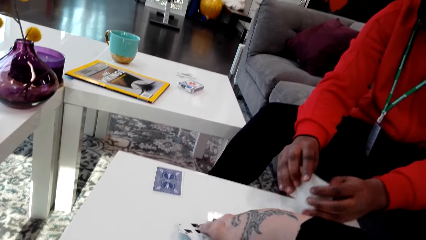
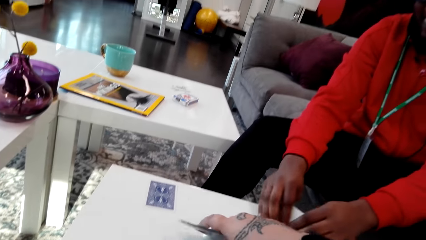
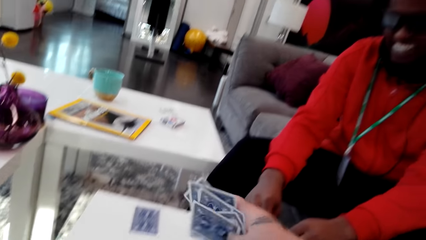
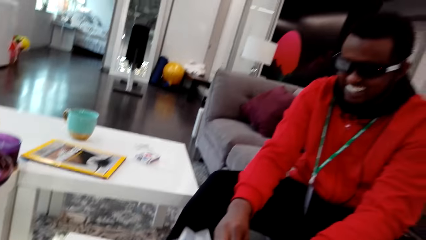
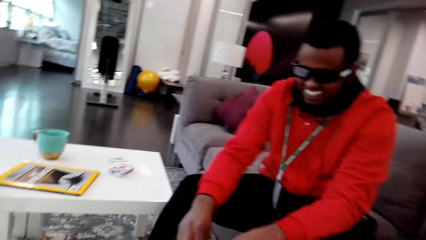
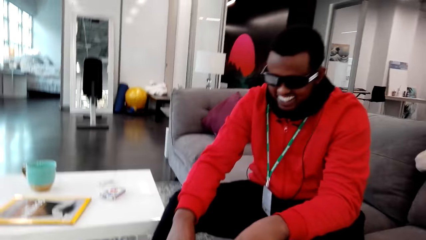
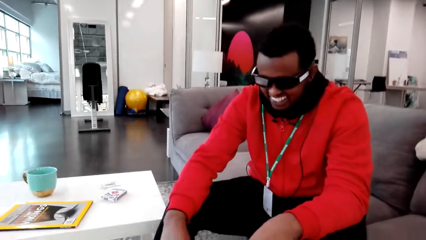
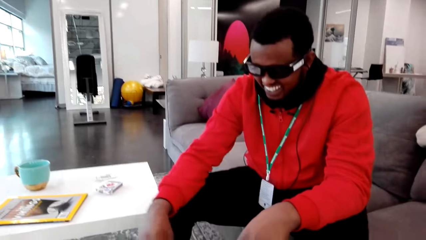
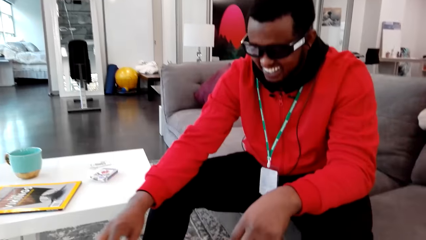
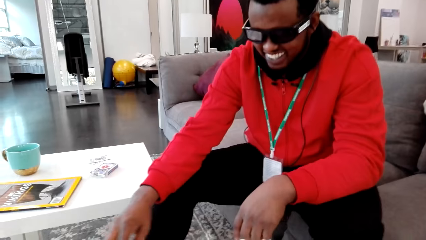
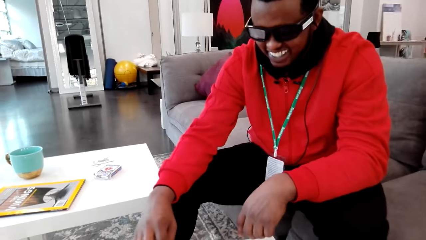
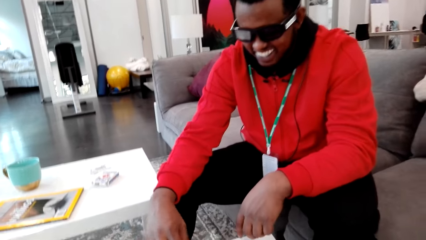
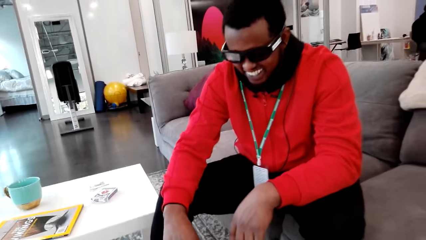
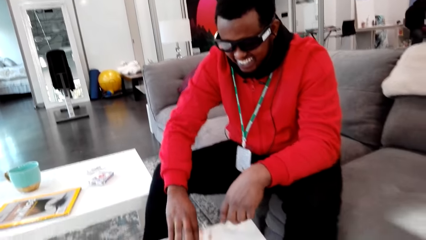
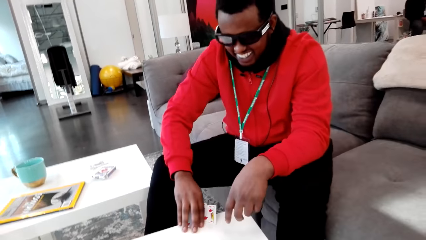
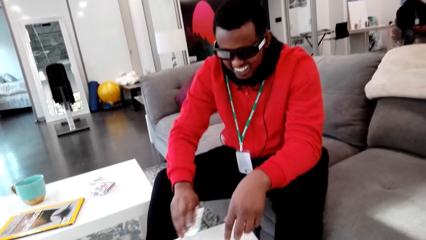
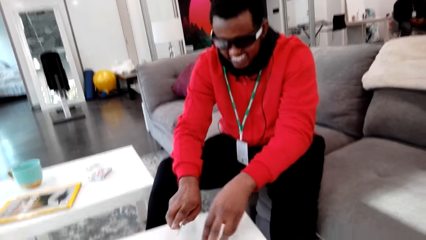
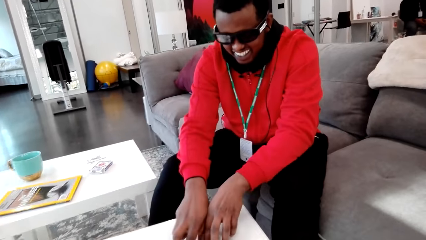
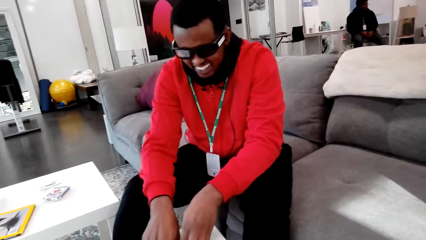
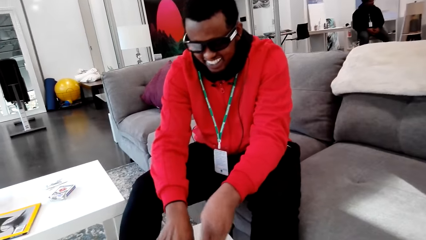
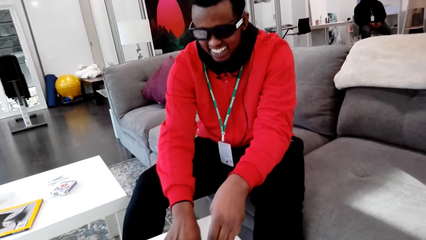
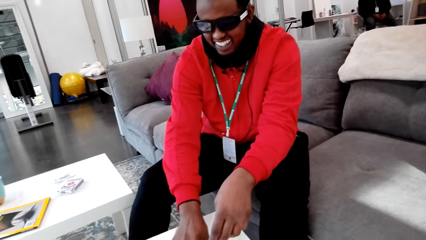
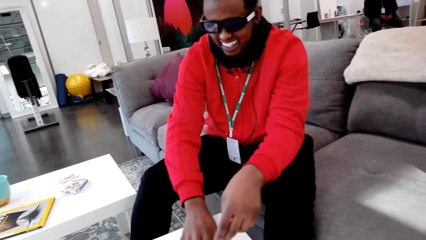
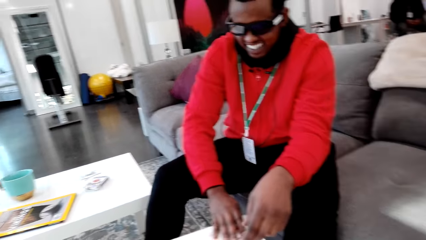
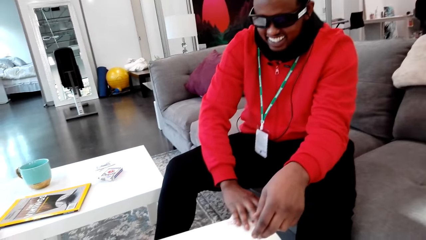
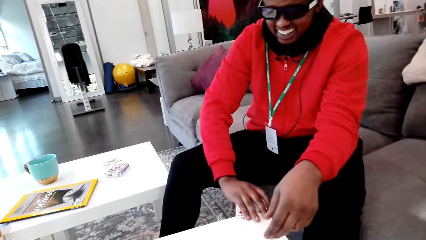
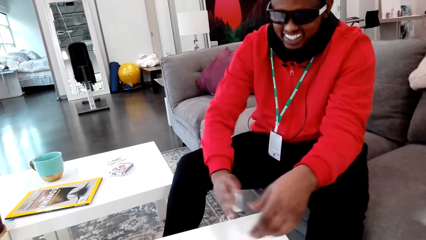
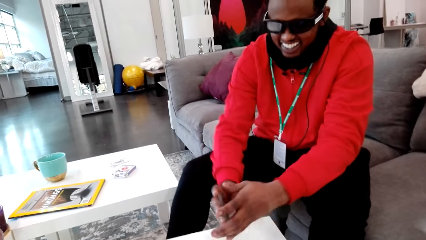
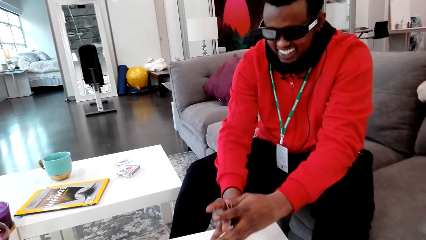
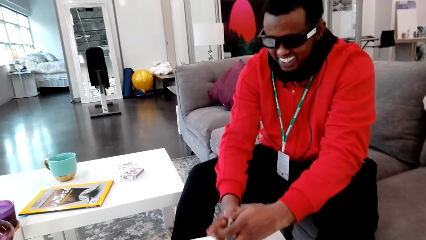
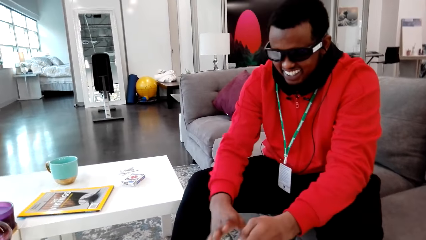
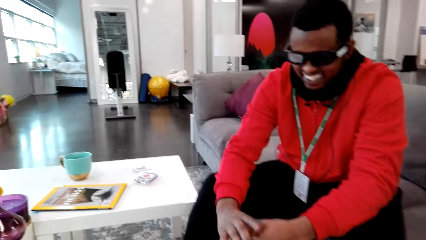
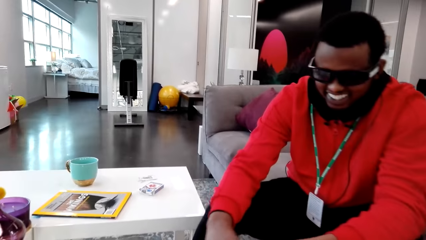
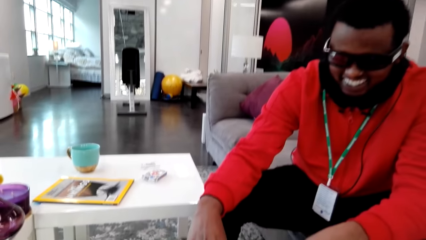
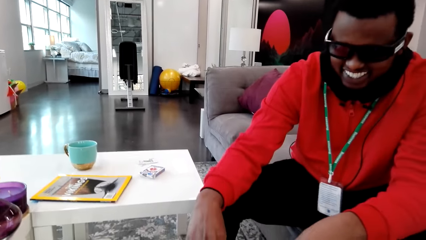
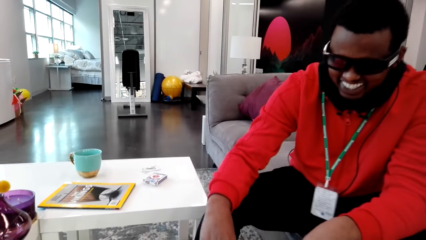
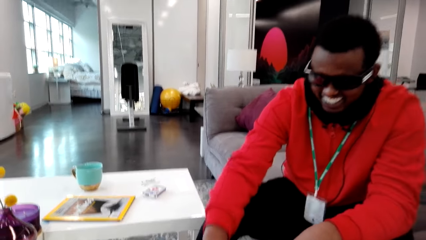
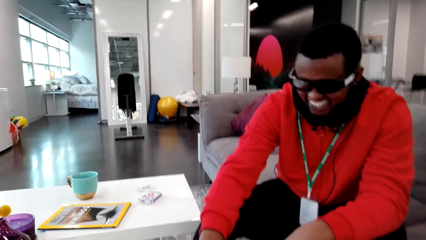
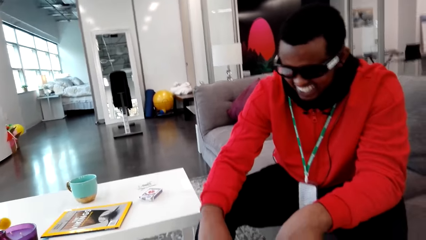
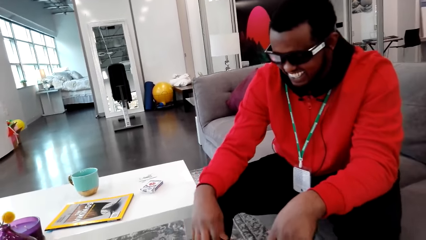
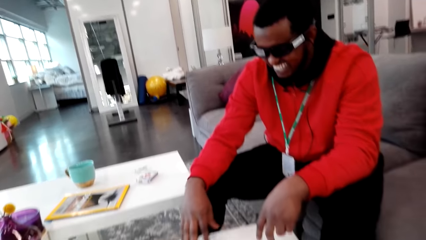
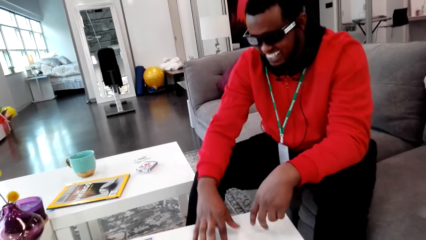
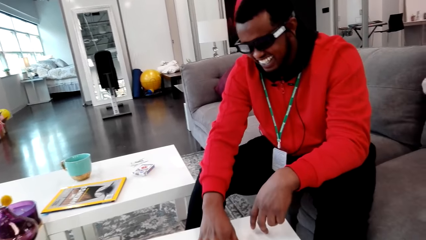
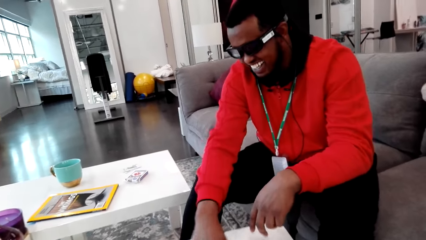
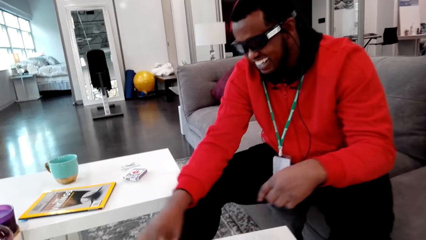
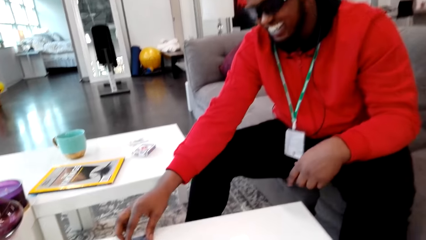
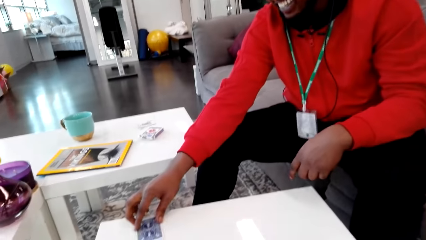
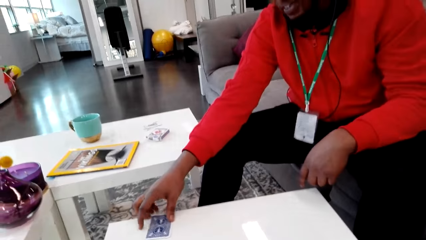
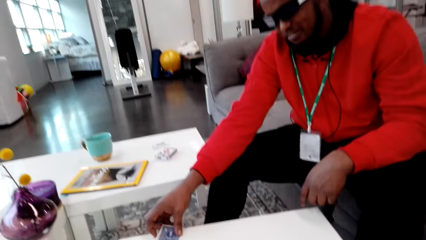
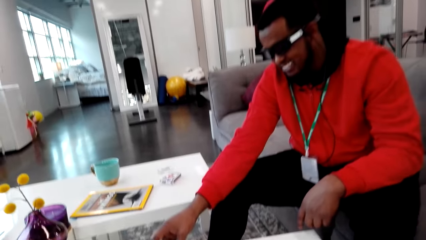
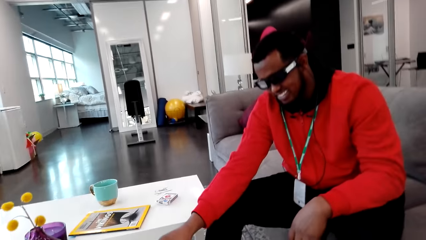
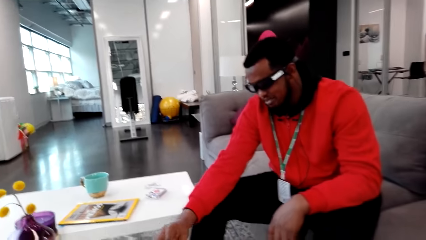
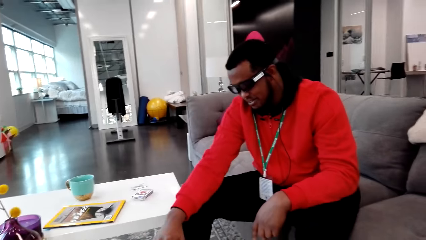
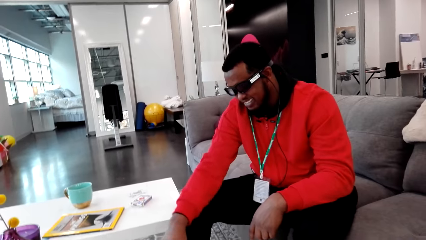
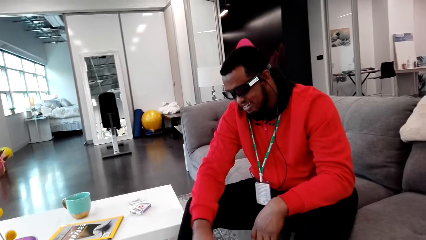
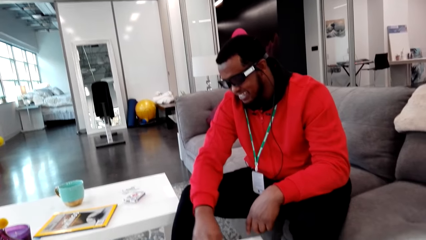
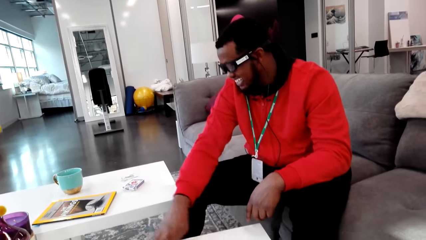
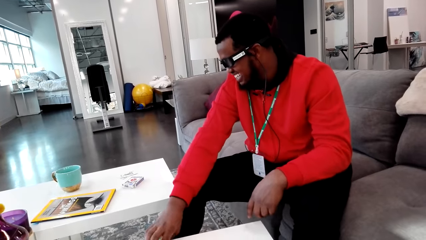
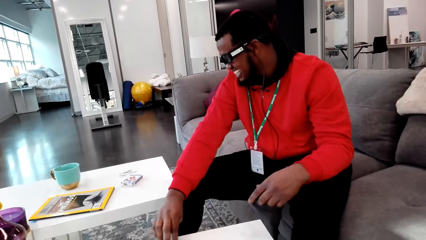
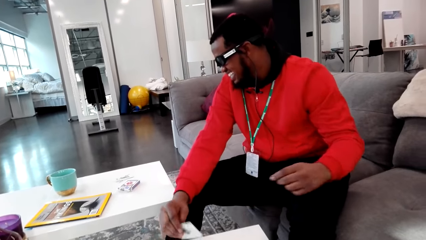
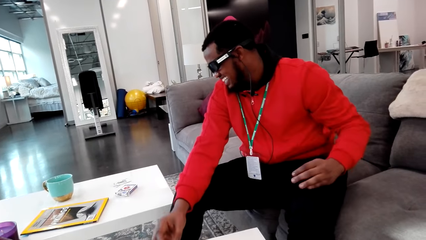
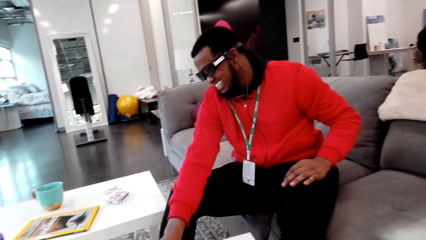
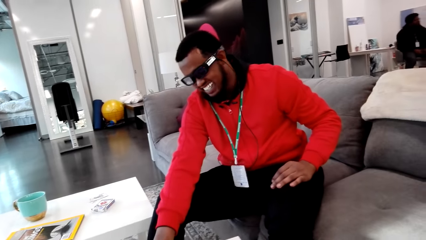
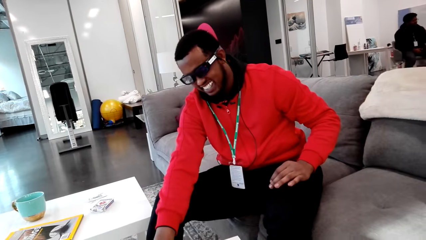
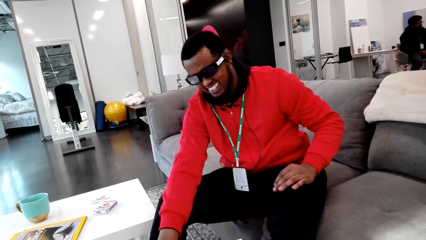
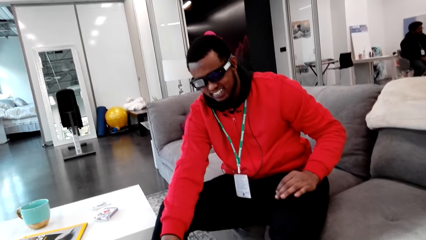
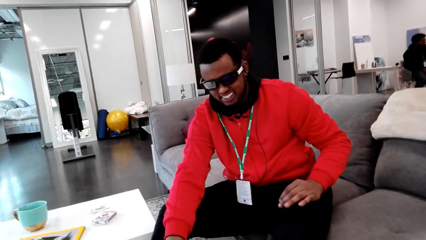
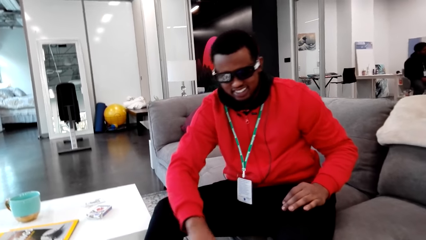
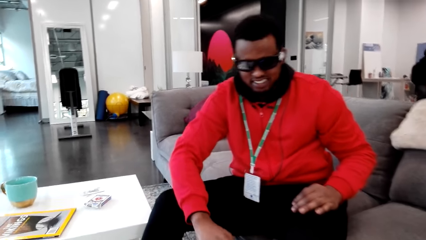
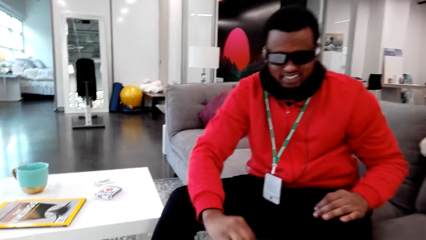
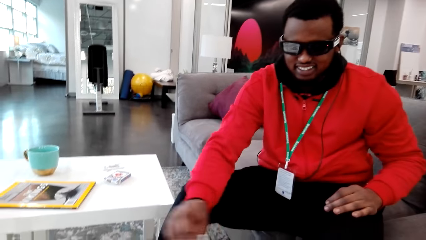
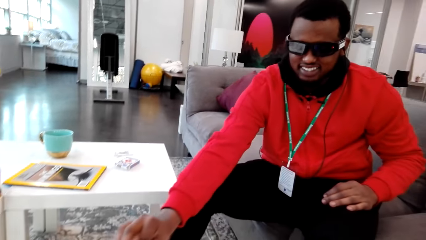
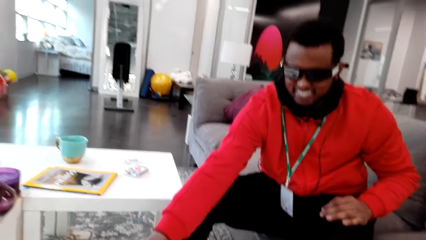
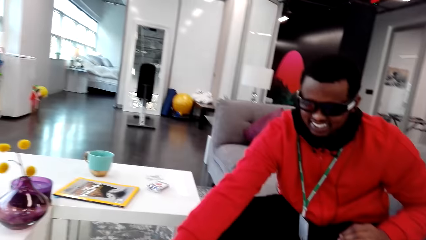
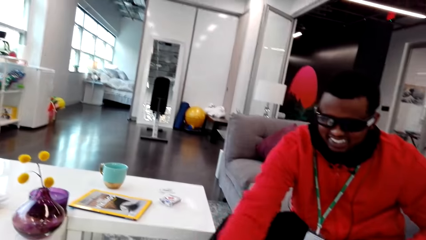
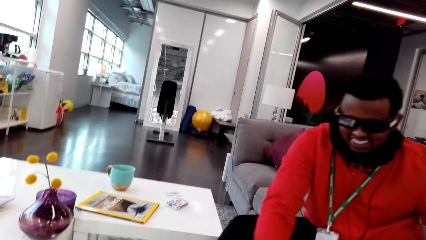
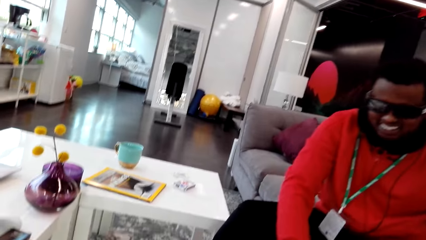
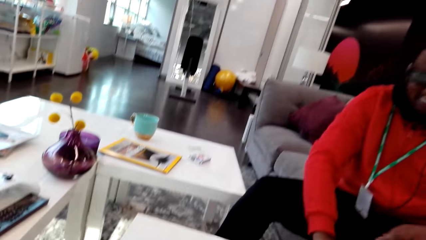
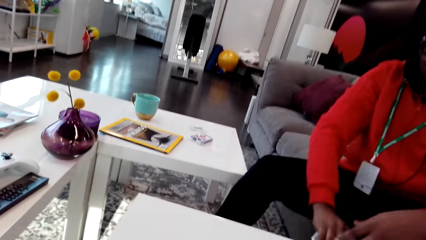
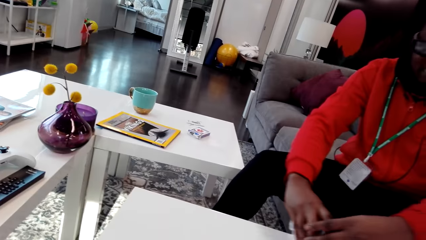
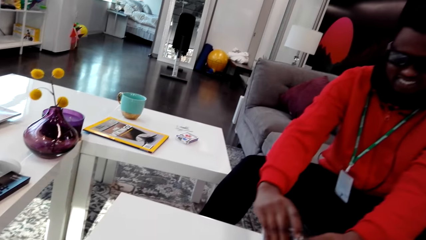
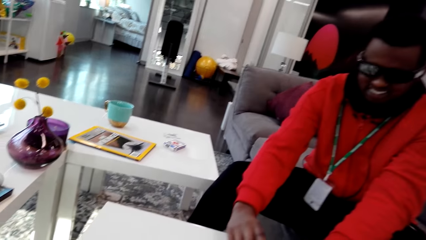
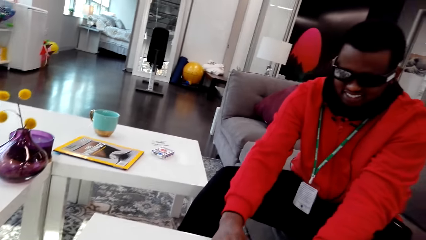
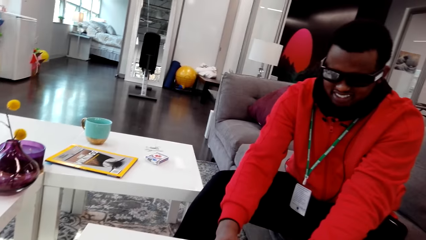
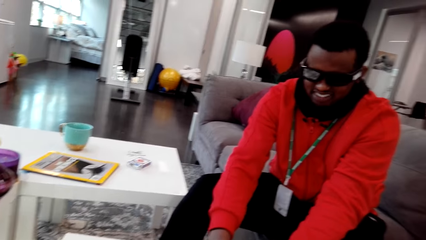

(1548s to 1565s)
The camera wearer grabs her cards. She laughs. She talks with a man. The man picks cards.
